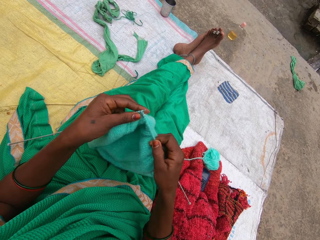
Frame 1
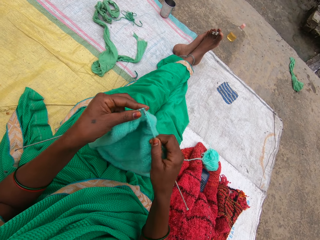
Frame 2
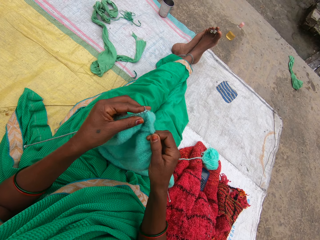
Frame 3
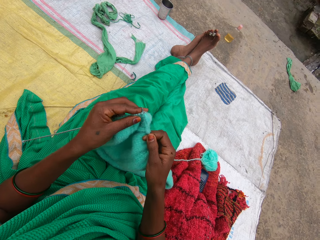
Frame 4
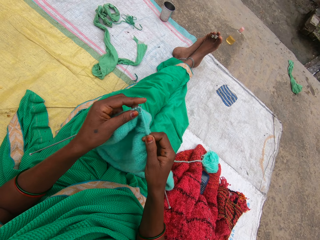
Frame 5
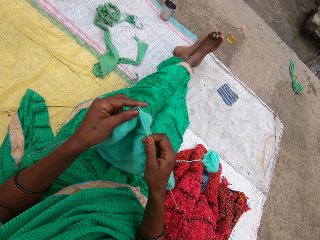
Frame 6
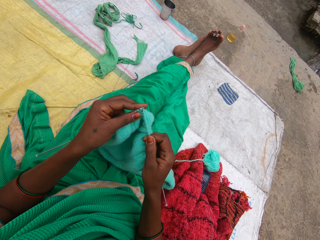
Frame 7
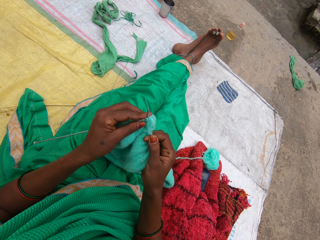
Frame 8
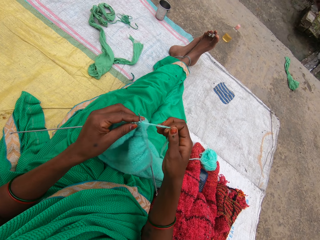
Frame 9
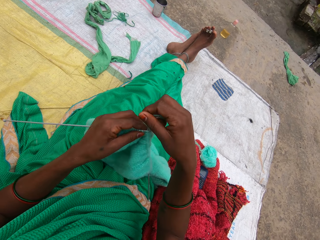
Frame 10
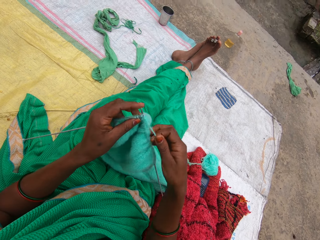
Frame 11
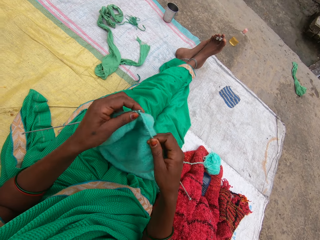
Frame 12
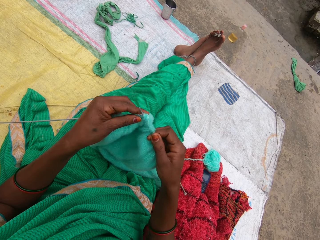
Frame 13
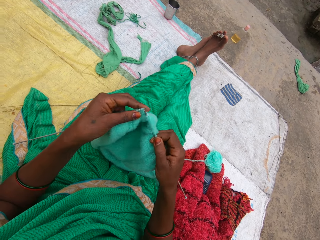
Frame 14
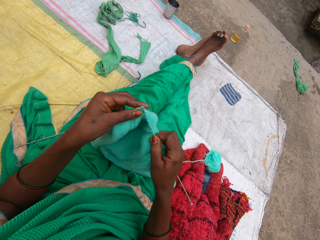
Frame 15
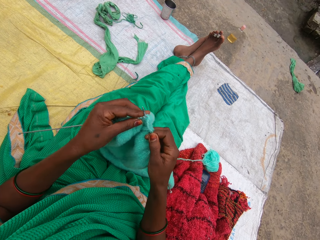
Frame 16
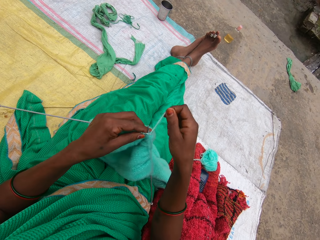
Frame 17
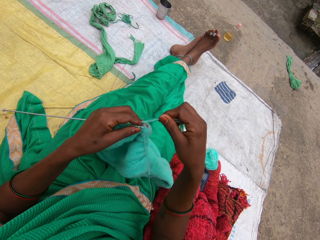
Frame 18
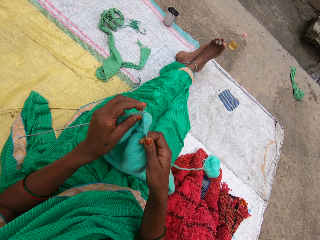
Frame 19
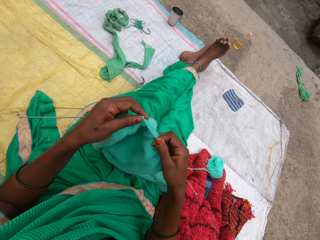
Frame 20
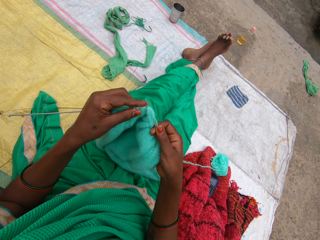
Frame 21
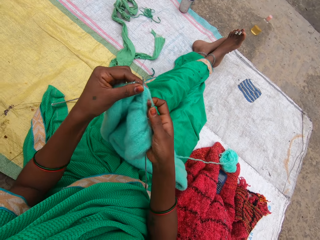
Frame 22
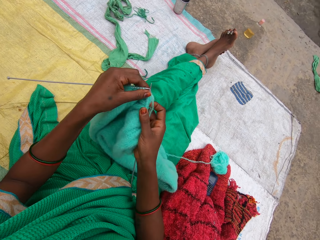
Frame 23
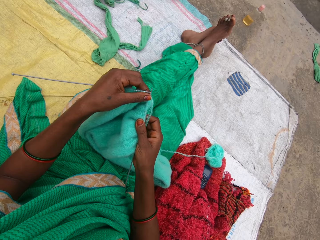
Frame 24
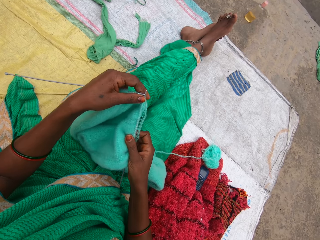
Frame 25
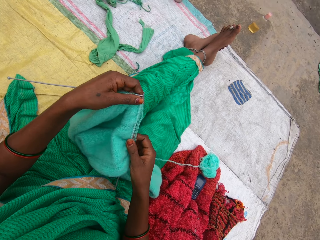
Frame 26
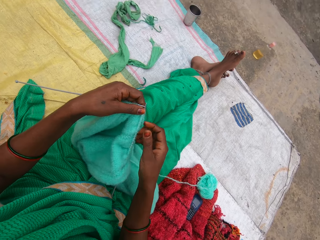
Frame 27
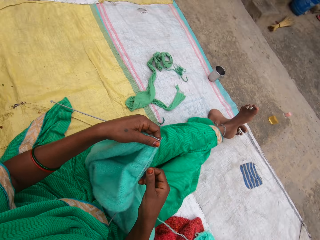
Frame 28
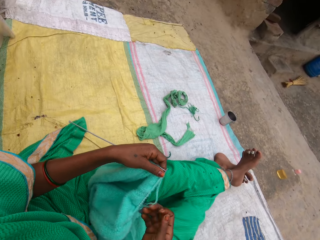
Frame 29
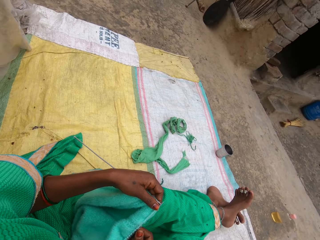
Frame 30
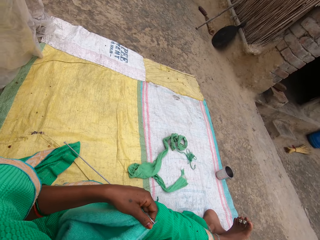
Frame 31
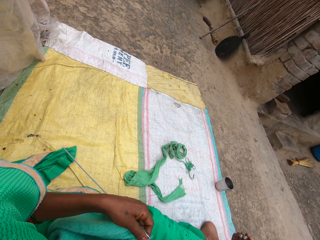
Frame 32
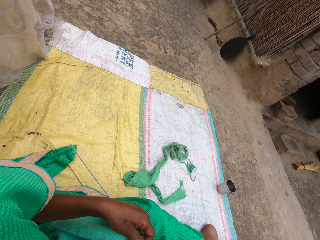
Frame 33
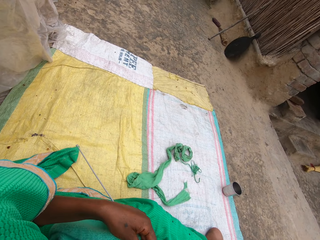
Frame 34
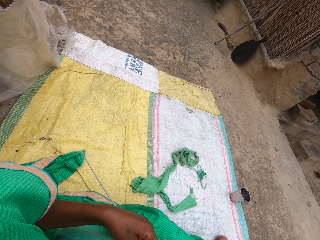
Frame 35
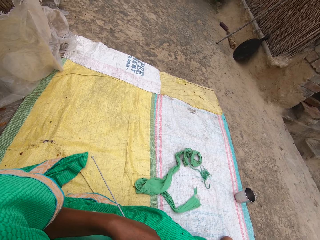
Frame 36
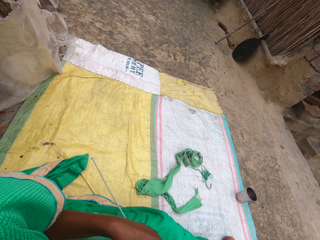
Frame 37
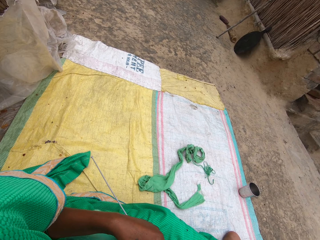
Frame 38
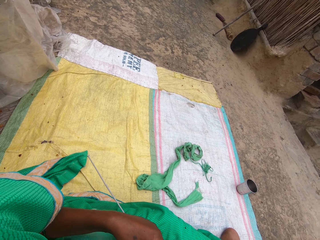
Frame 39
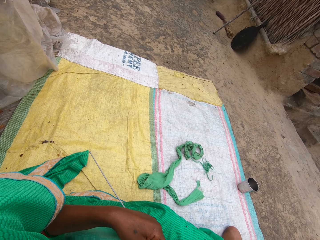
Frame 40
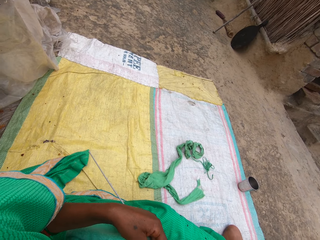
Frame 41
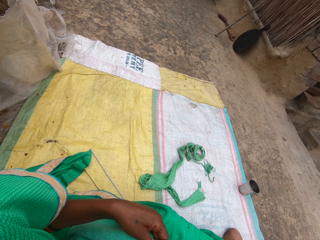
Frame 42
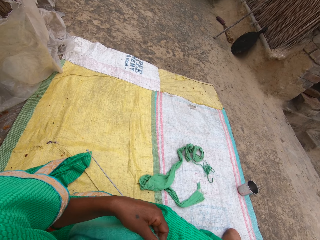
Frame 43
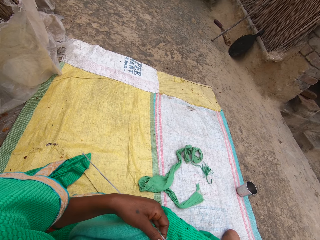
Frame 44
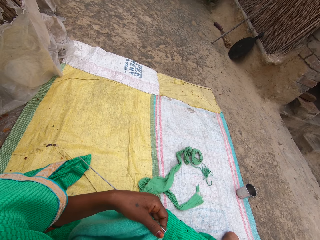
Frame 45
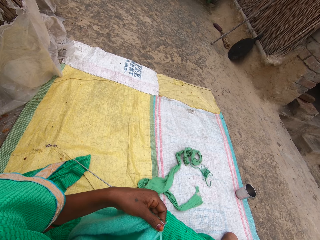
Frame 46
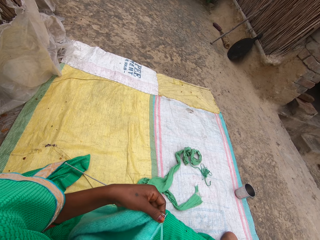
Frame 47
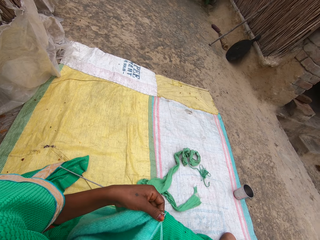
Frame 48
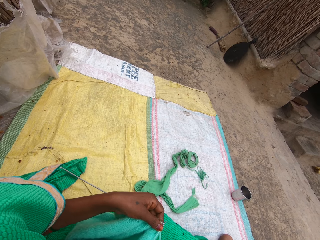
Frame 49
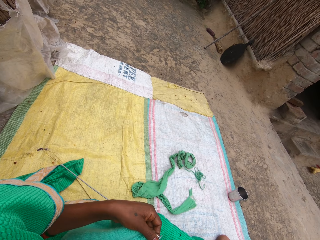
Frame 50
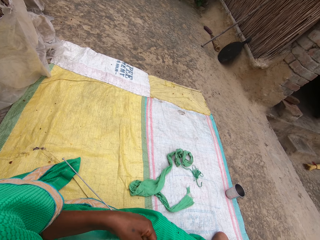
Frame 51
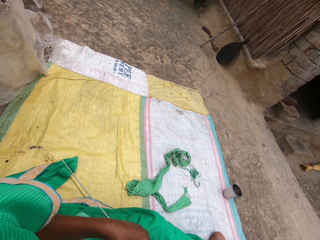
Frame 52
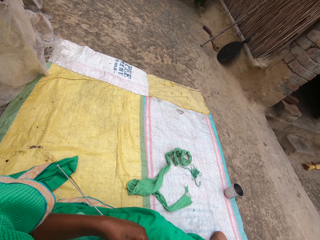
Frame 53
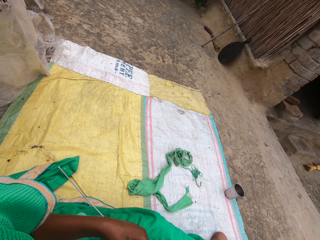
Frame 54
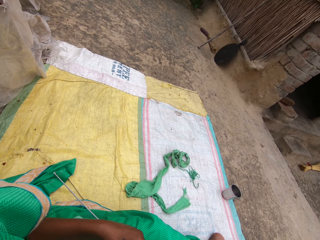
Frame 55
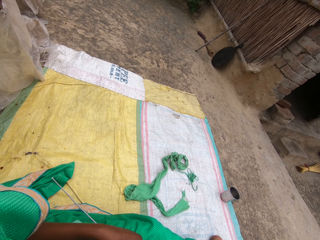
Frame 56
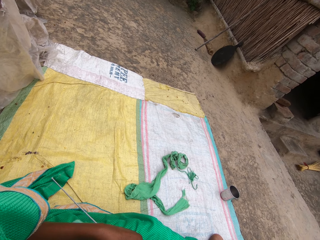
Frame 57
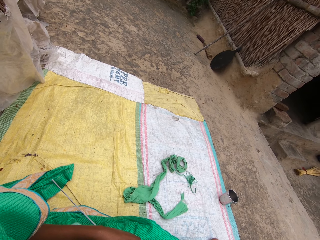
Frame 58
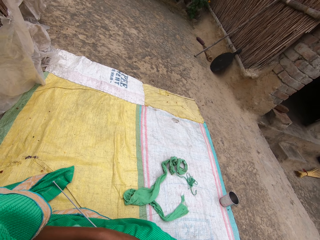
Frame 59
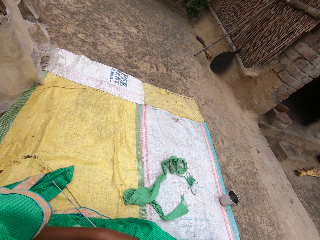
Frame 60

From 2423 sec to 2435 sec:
The camera wearer pulls the garment in the knitting needle. They call out a name. They look around the compound.

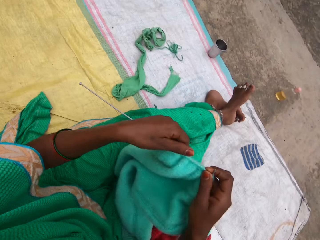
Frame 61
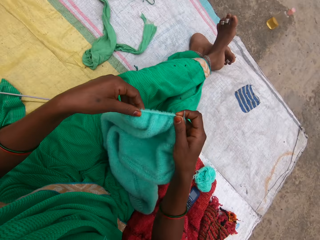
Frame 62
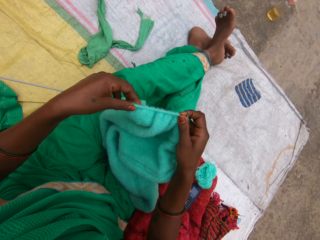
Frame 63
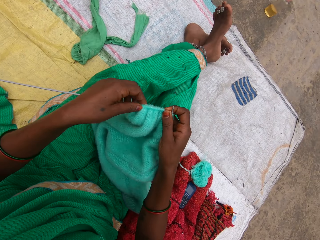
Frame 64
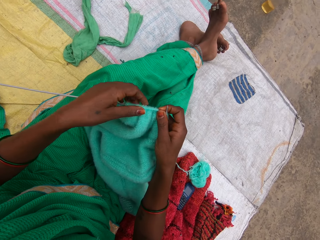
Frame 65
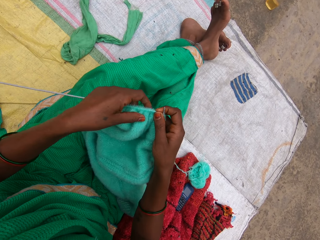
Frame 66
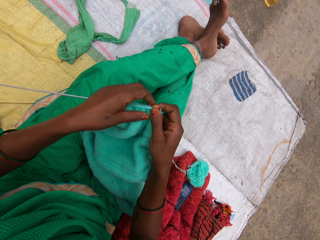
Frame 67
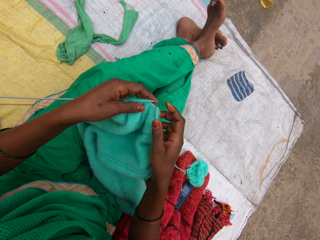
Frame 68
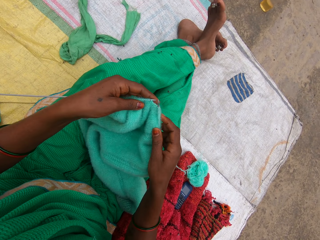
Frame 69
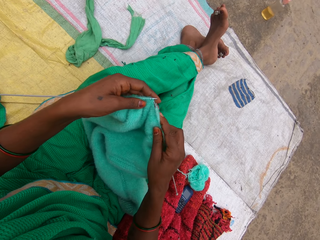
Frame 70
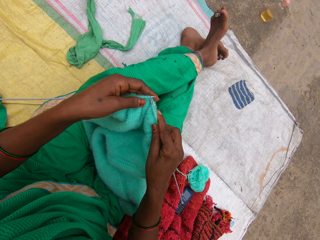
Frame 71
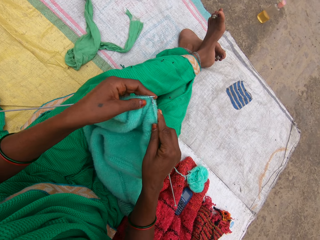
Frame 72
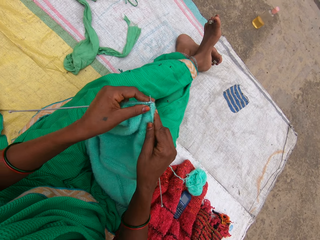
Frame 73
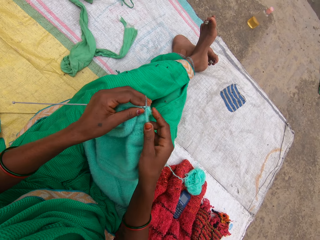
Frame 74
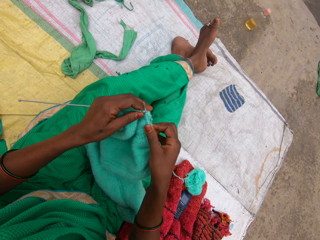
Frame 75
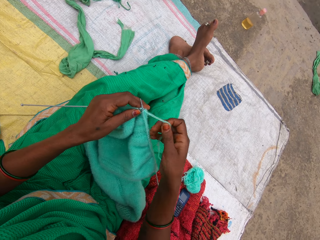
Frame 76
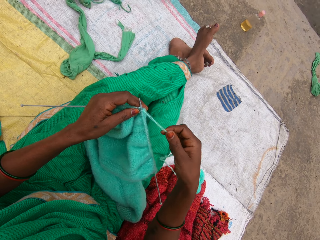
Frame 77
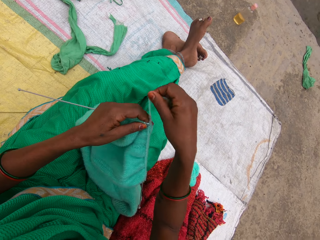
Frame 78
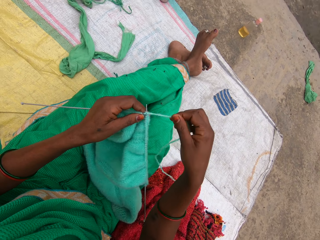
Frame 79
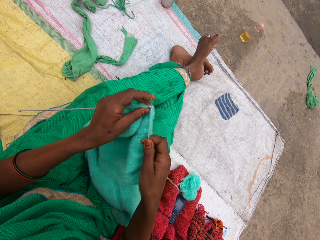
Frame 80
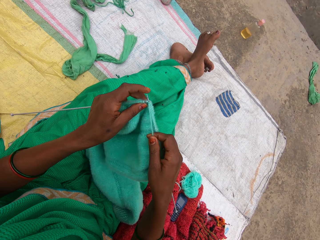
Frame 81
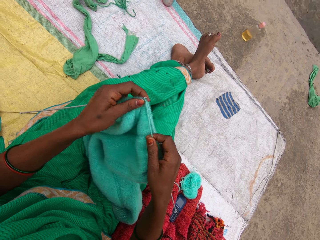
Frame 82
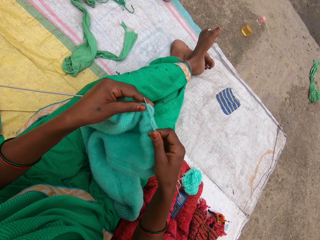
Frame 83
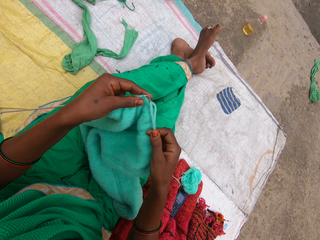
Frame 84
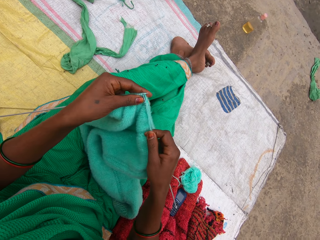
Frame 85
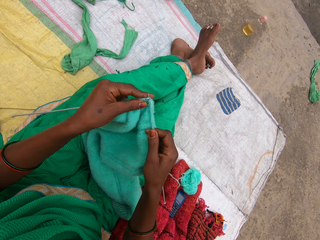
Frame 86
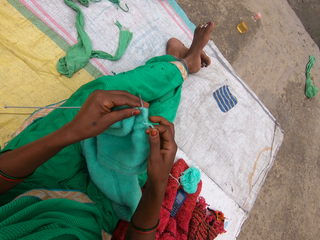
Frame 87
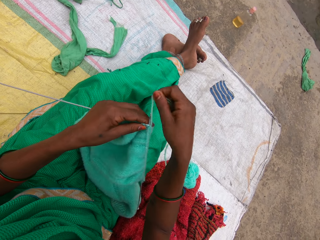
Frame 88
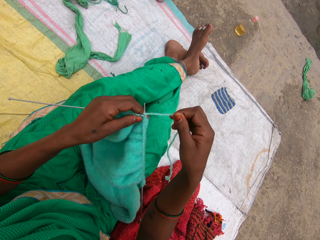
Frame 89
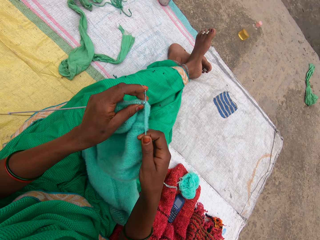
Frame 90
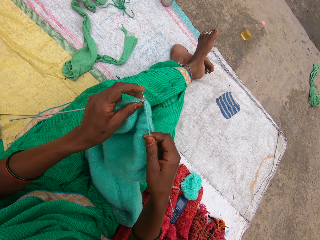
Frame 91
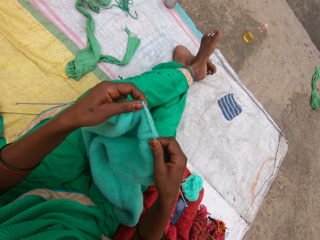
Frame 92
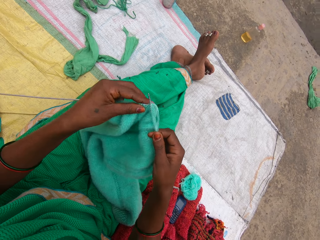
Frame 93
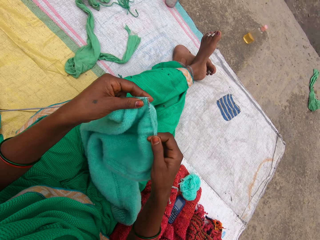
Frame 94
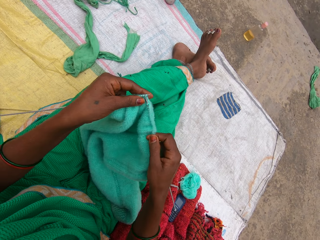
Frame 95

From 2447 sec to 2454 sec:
The camera wearer pulls the garment in the knitting needle. They knit the yarn with the needles.

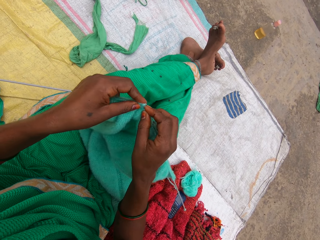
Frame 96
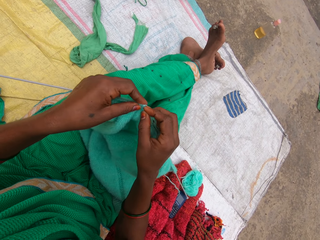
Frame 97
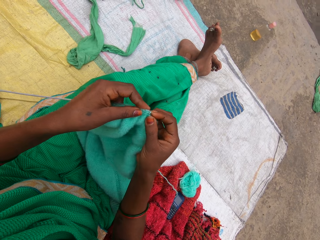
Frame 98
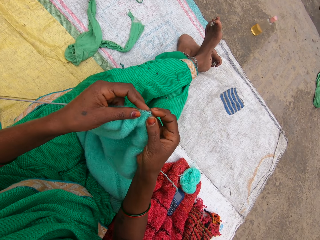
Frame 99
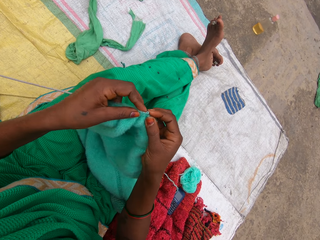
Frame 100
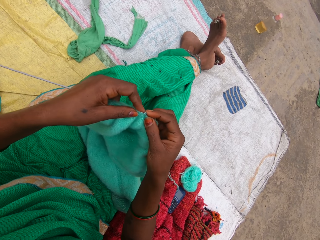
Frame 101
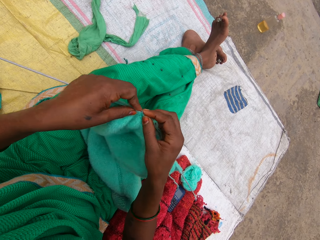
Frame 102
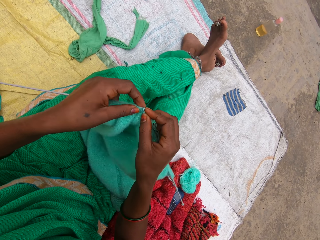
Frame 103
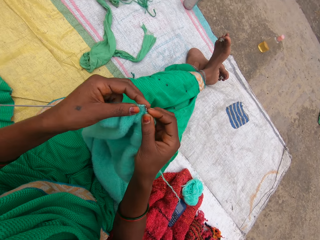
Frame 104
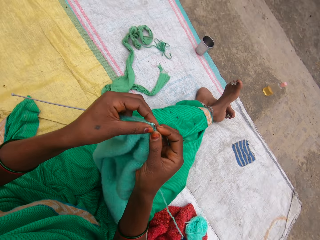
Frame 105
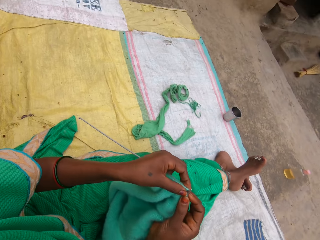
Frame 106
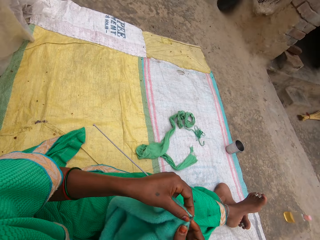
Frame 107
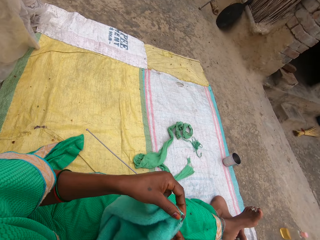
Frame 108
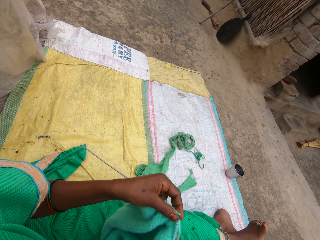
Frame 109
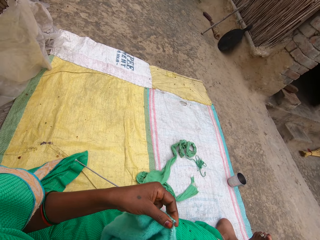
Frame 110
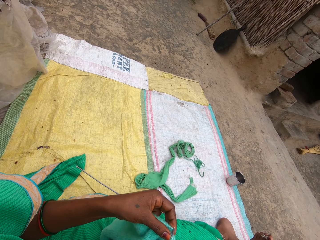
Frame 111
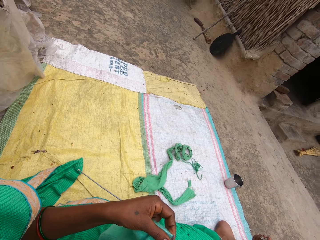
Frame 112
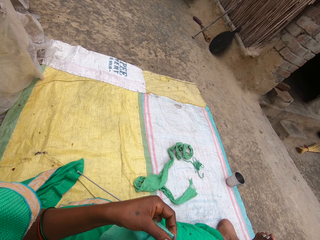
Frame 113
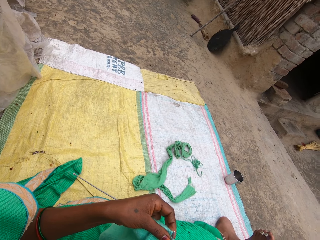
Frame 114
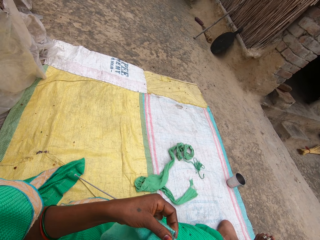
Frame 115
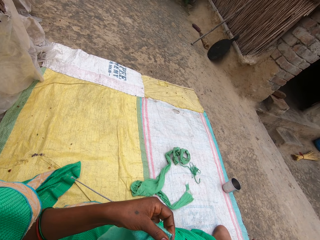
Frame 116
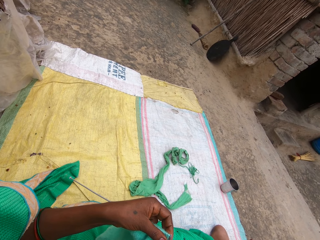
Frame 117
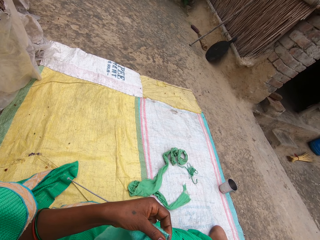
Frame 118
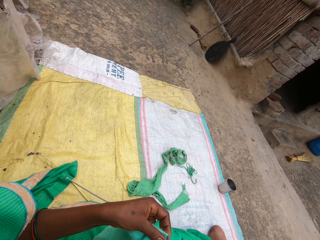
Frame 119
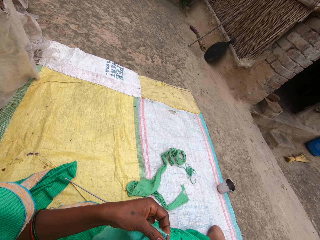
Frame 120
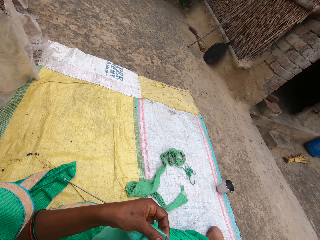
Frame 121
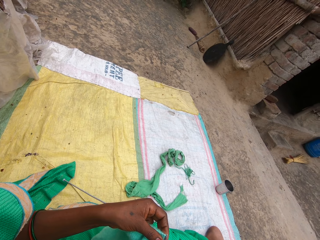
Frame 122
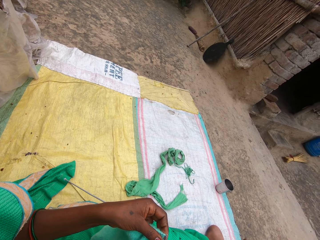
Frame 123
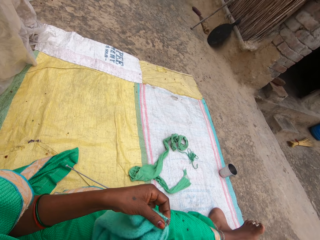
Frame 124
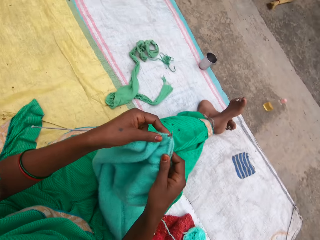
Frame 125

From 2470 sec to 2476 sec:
The camera wearer calls out a name. They look around the compound.
